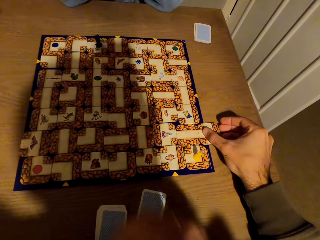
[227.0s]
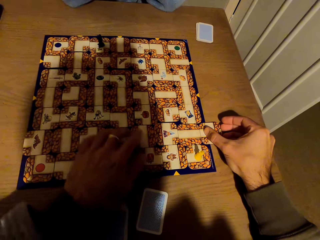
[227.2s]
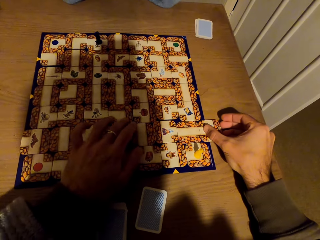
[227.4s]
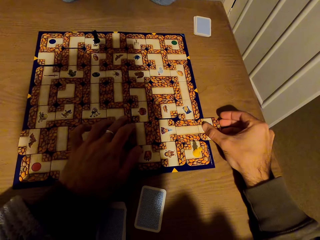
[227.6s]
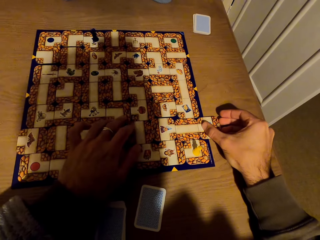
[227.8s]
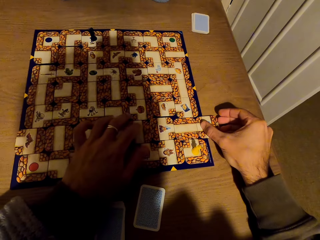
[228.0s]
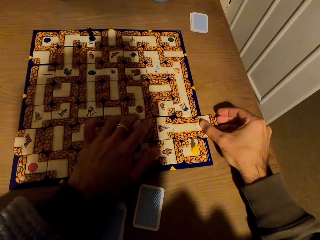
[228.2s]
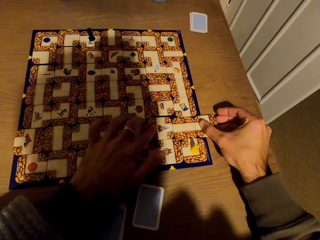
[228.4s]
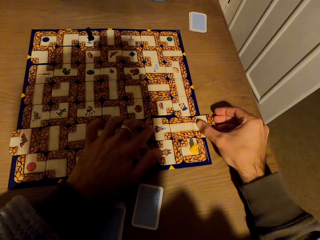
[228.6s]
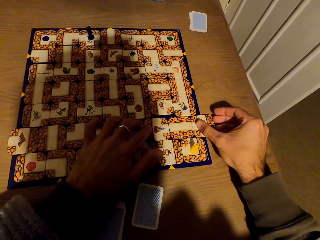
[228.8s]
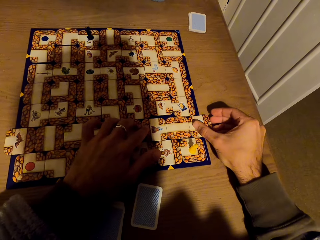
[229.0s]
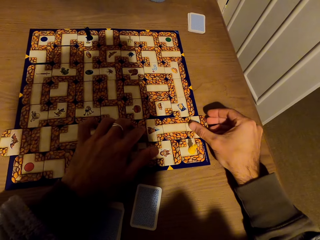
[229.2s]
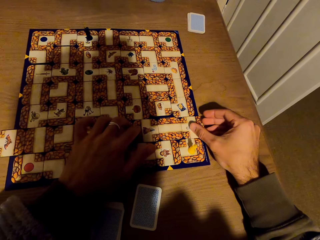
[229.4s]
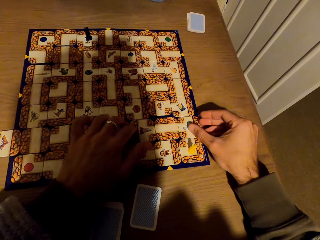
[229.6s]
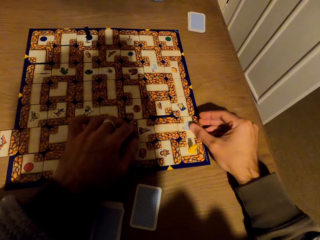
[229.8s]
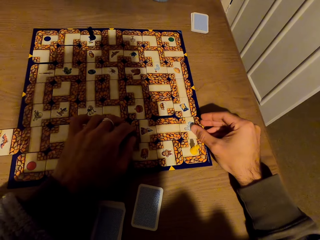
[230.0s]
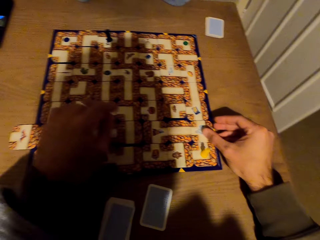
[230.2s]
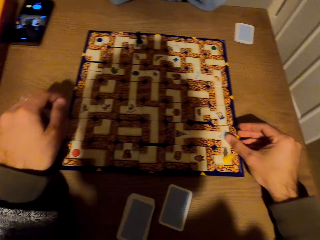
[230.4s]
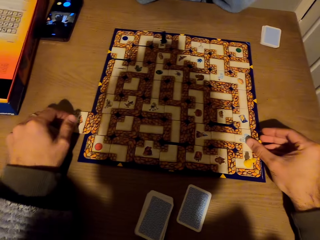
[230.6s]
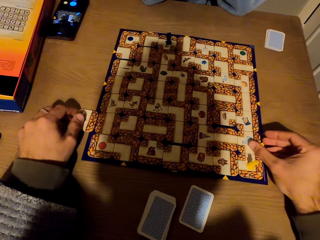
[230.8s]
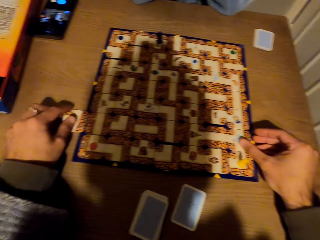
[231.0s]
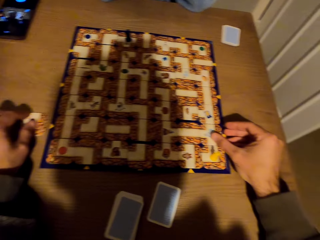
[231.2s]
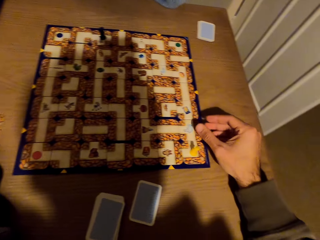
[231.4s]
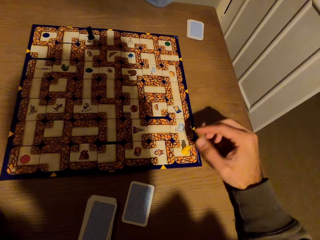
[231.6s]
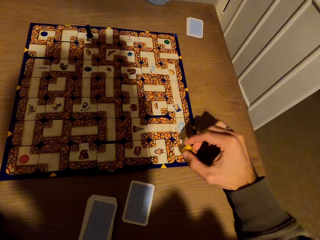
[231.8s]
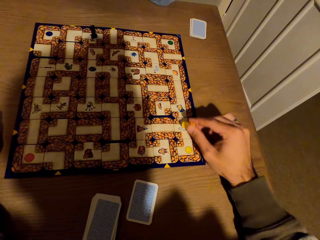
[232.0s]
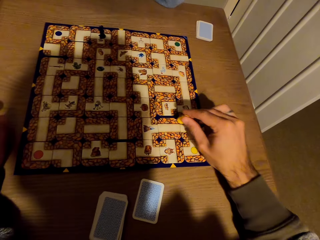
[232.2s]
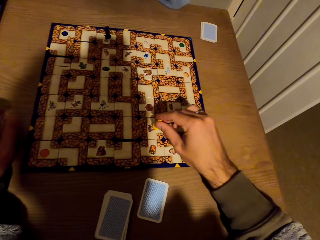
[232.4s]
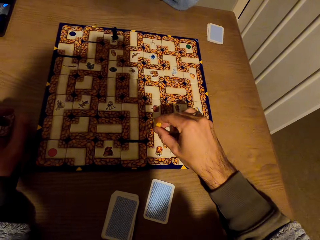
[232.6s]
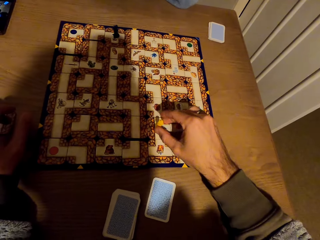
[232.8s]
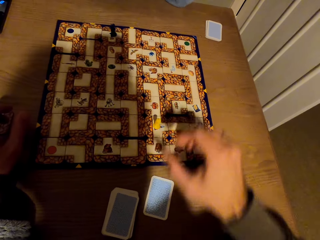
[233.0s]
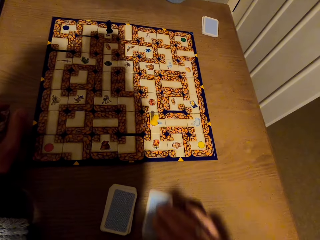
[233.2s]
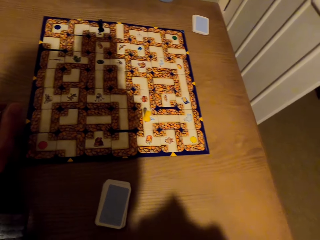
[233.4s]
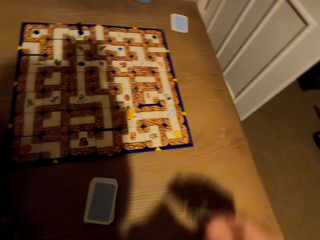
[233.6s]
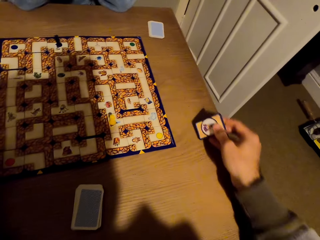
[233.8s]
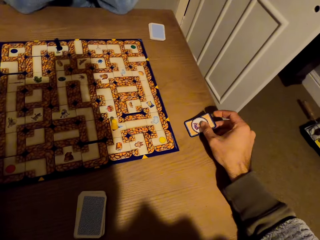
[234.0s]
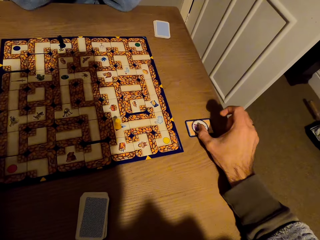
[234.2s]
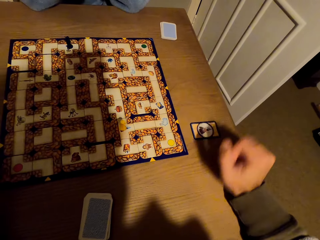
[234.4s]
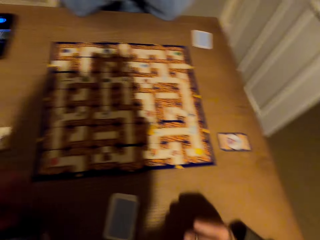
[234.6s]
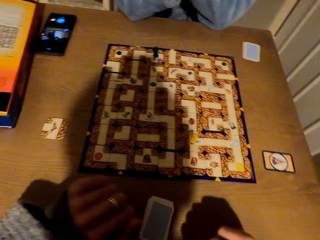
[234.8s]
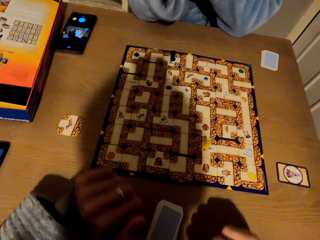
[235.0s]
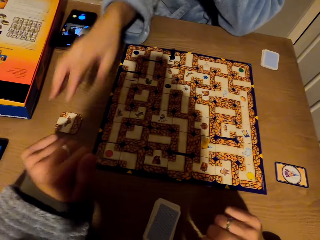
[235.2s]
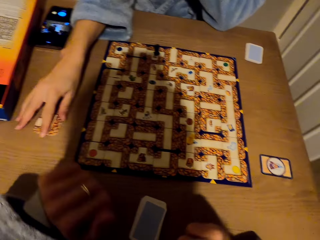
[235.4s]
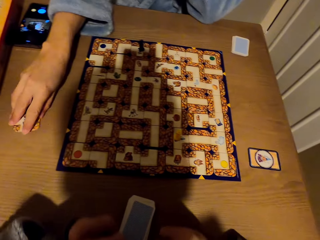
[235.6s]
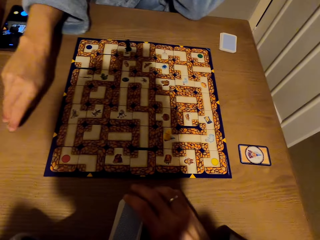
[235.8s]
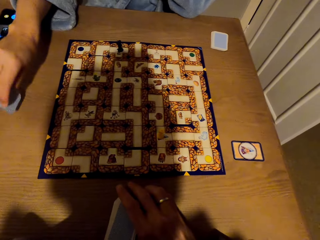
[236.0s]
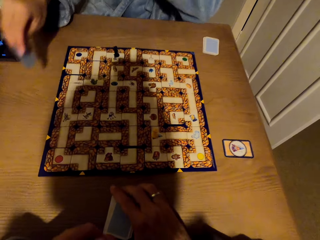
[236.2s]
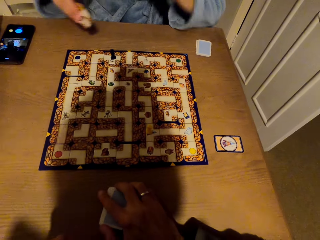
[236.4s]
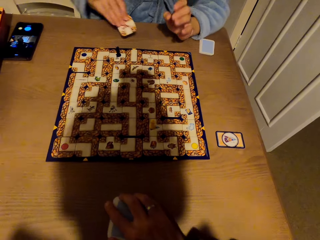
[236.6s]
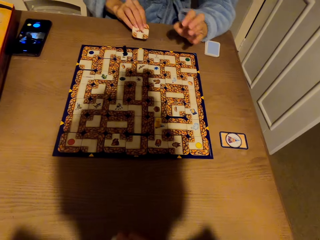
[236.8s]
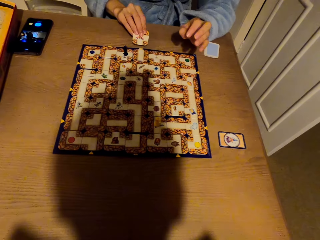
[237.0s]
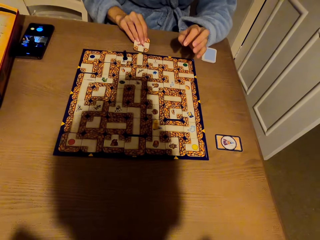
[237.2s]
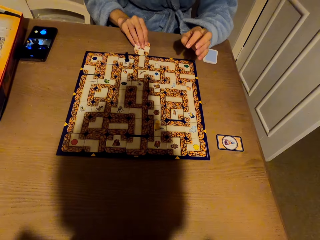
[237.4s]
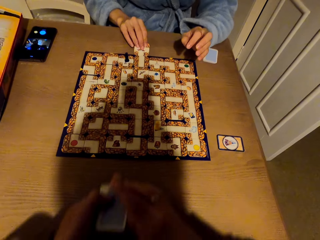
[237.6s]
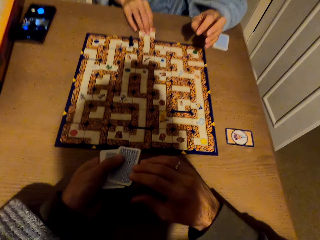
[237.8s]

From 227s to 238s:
The camera wearer adjusts the tile. They pick the tile. They pick a pawn from the labyrinth board with the right hand. They move the token on the labyrinth board game. They drop the pawn on the labyrinth board with the right hand. They pick the card from the labyrinth board with the right hand. They drop the card on the table with the right hand. They stare at the labyrinth board game. They pick the tile. A lady picks a card from the table with the right hand. The camera wearer picks the cards. They slide the tile to the labyrinth board game.

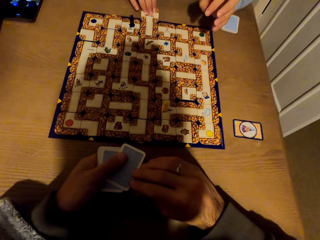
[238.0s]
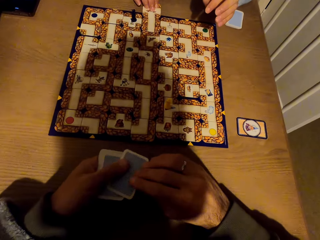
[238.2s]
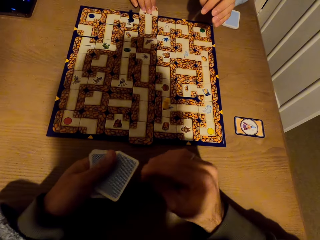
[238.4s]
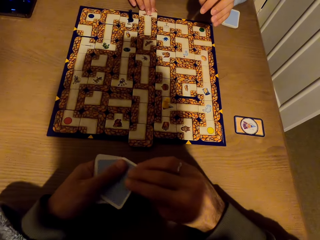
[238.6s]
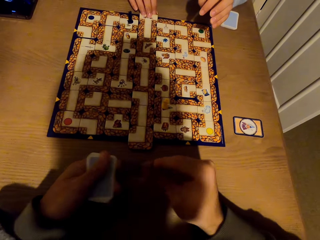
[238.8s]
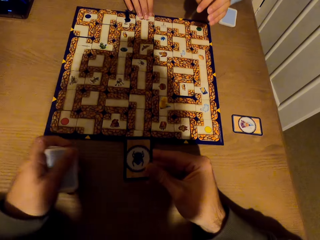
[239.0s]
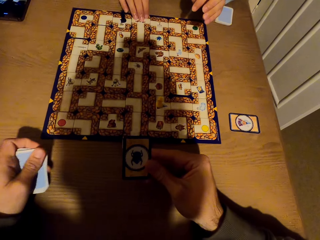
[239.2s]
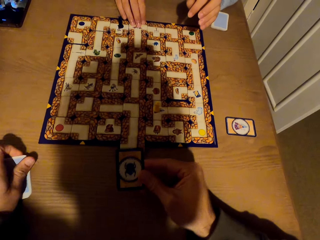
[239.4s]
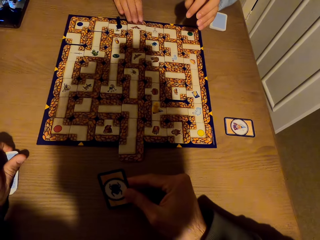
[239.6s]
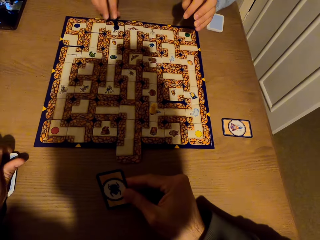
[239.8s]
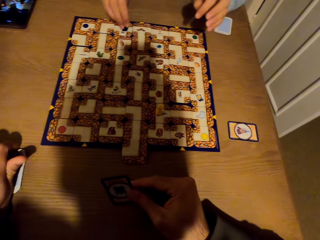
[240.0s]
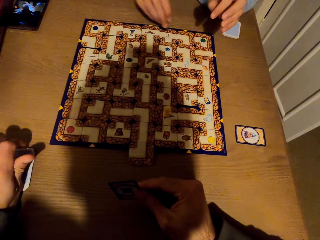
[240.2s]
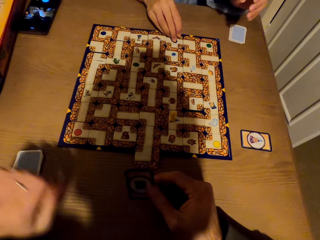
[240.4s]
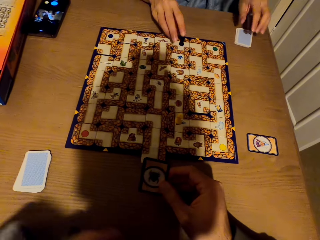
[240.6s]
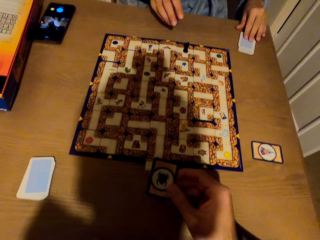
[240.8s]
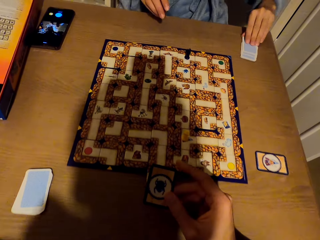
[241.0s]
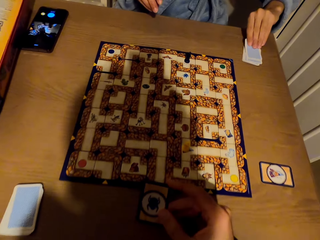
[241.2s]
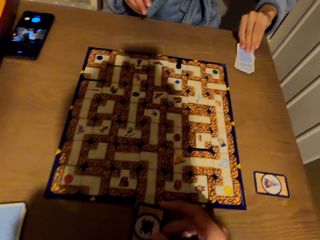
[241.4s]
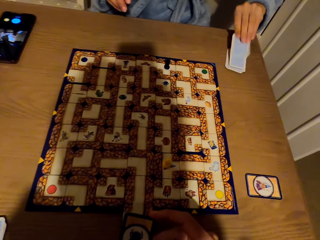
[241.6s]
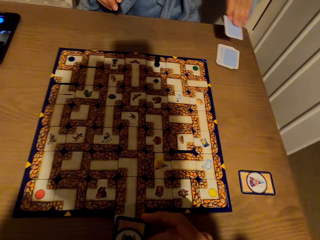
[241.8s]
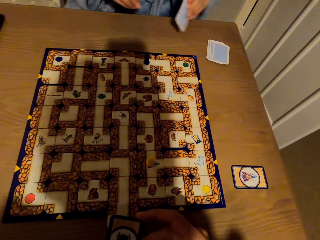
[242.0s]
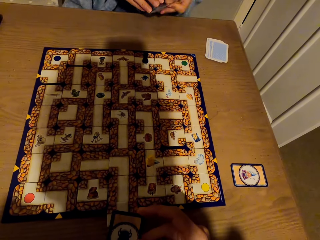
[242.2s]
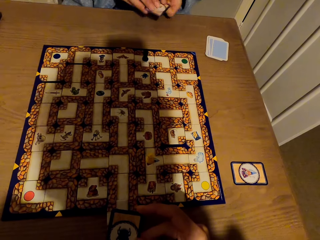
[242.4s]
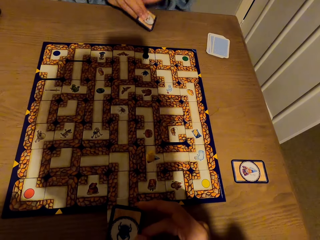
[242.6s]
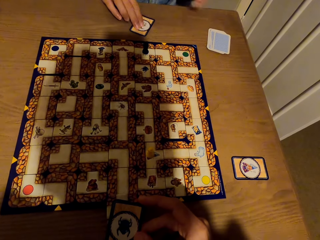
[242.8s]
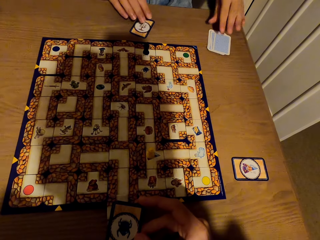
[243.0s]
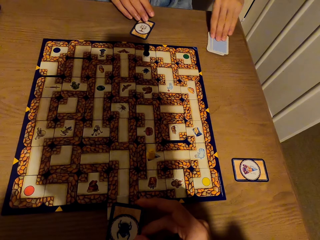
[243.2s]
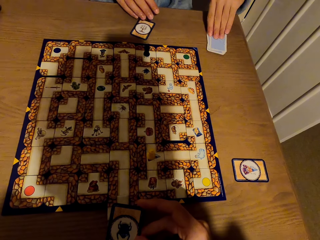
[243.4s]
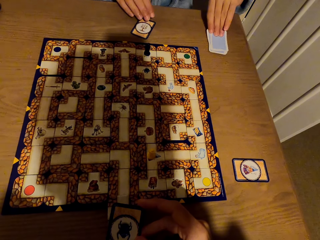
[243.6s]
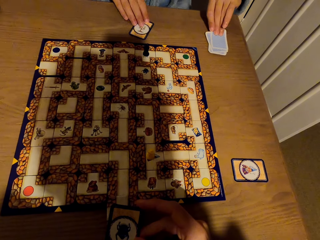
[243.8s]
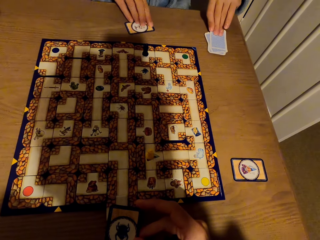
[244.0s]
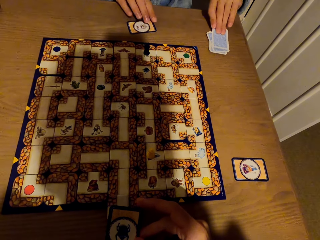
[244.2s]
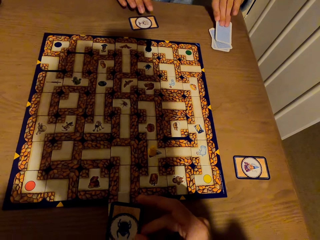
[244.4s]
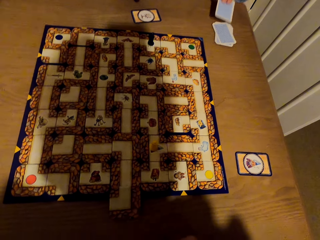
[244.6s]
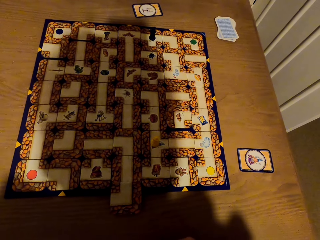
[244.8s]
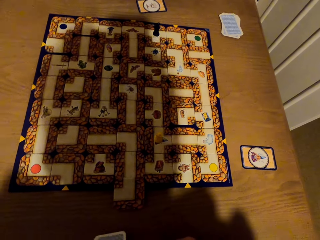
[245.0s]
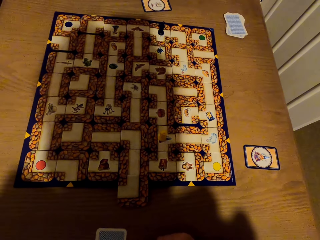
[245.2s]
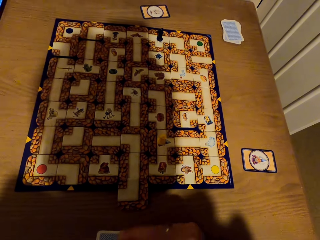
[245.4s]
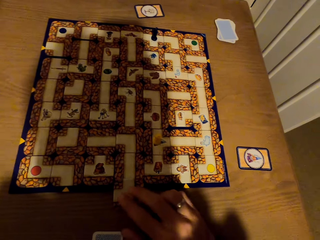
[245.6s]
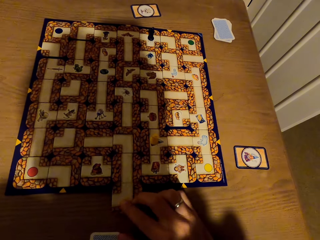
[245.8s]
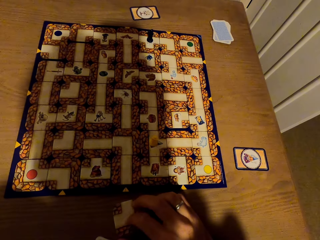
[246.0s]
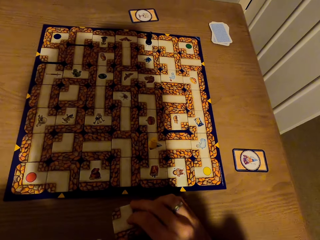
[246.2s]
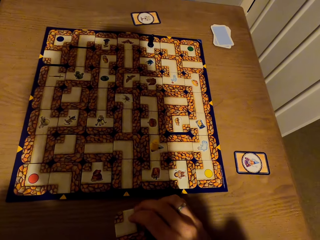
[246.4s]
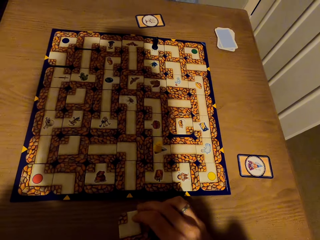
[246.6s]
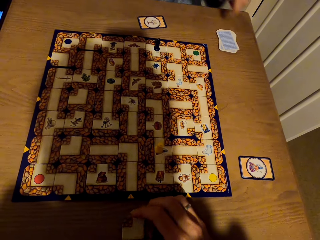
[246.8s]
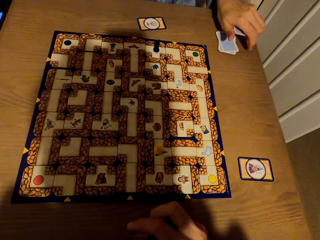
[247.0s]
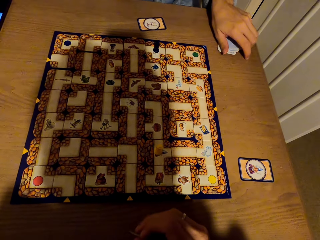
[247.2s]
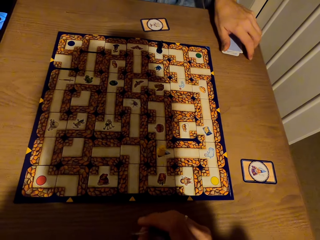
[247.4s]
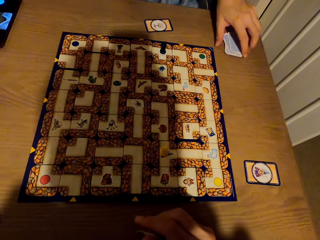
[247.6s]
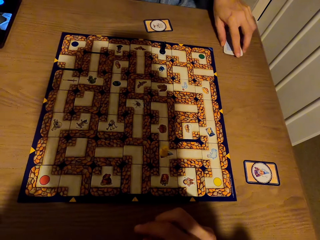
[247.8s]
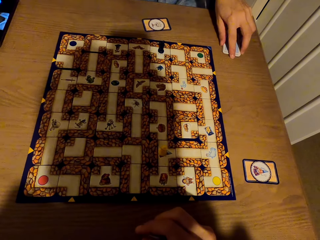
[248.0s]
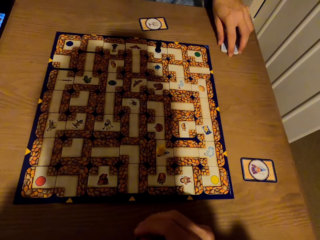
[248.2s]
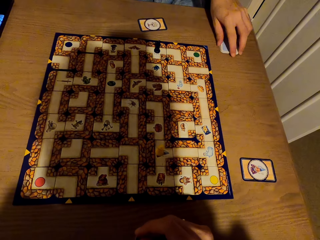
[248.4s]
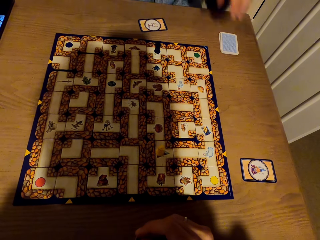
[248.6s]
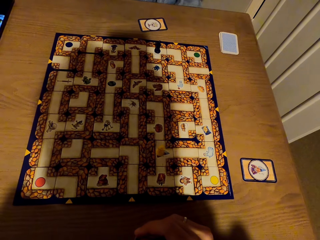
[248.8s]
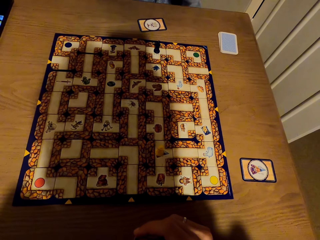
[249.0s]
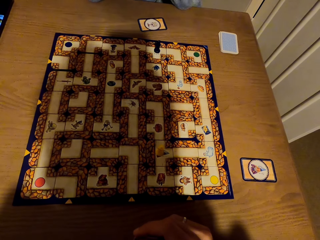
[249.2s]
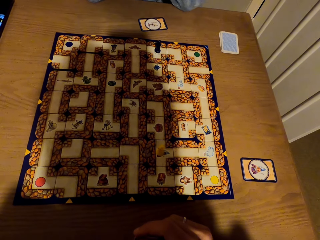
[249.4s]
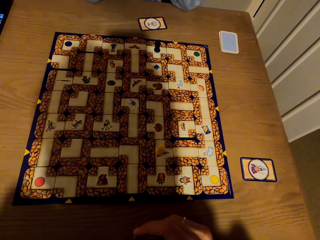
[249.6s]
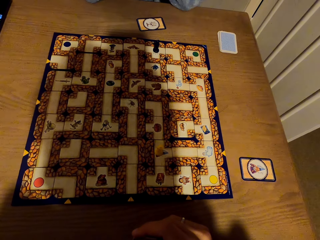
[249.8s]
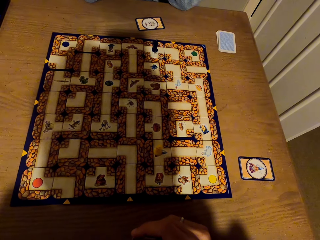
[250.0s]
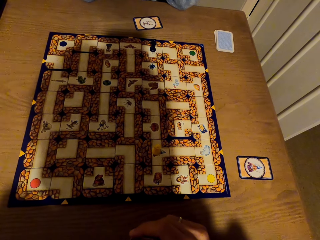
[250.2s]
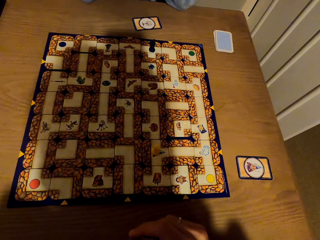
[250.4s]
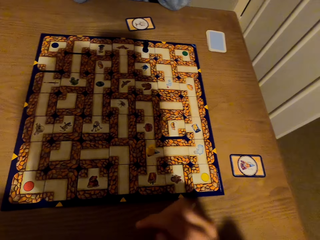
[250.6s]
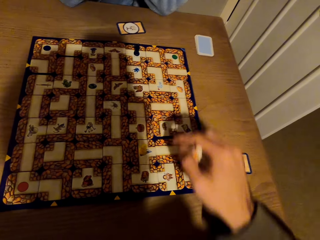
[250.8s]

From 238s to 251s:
A lady fixes the card on the labyrinth board with the right hand. The camera wearer picks the card, turns the card, and stares at the card. The lady picks a pawn from the table with the right hand and drops the pawn on the labyrinth board with the right hand. The camera wearer places the cards on the table. They stare at the labyrinth board game. The lady picks the card from the table with the left hand. The camera wearer stares at the labyrinth board game. The lady drops the card on the table with the left hand. She picks the card from the table with the left hand. The camera wearer picks the card from the table with the right hand. The lady returns the card. She drops the cards on the table with the left hand. The camera wearer stares at the labyrinth board game. The lady stares at the labyrinth board game.
